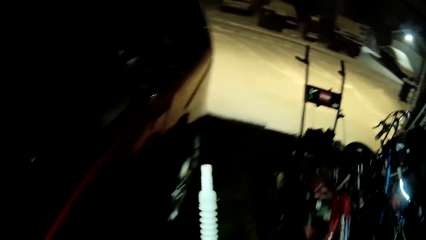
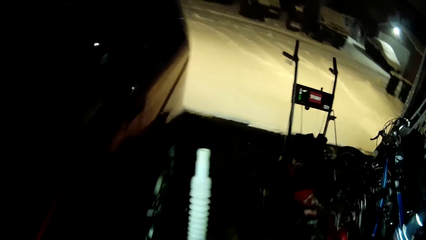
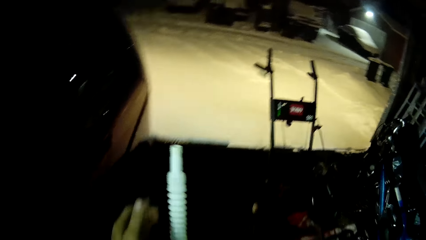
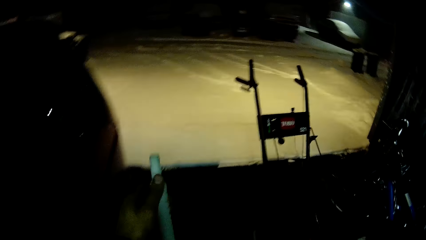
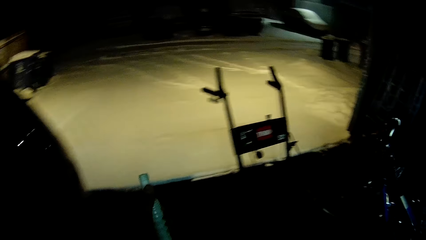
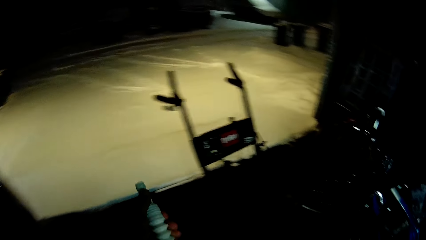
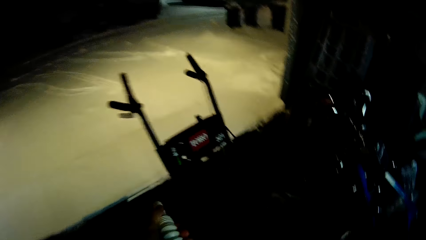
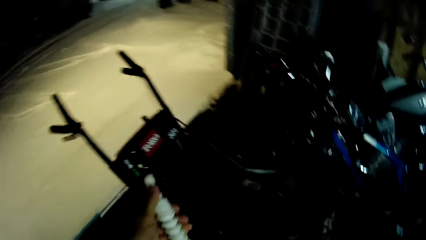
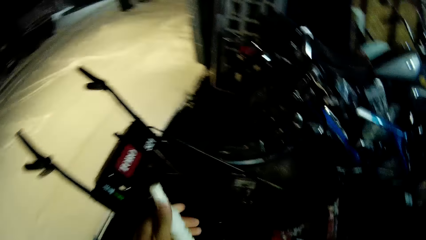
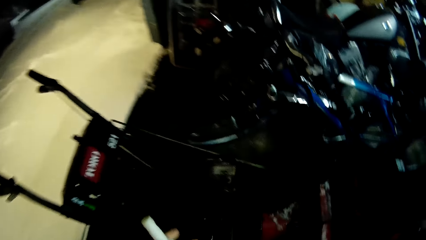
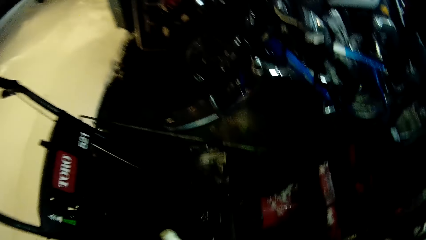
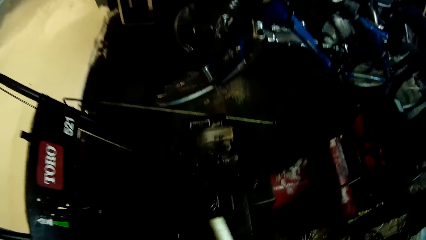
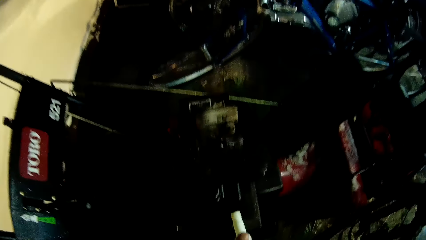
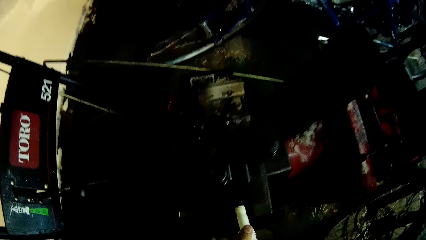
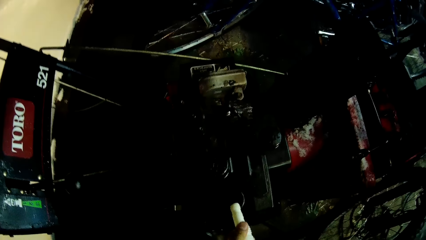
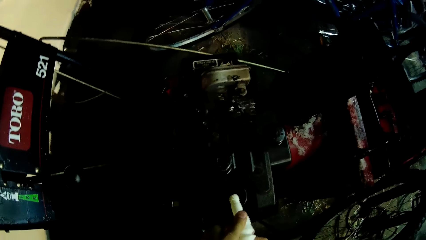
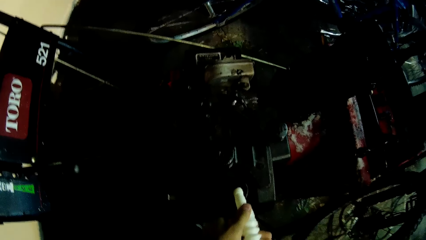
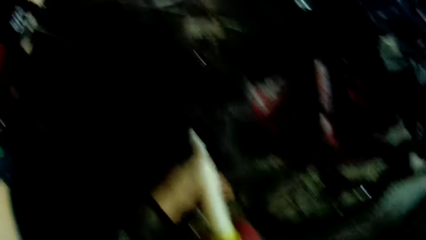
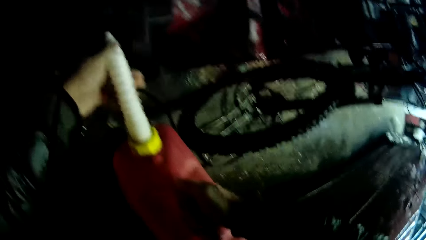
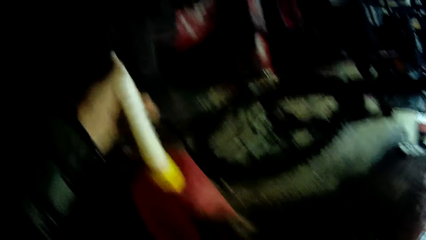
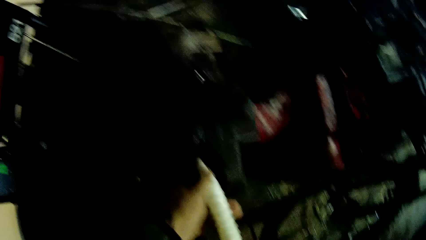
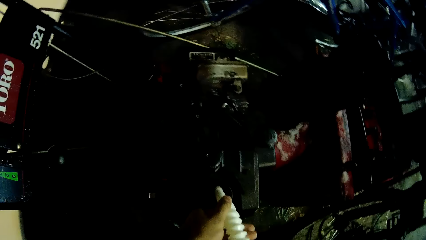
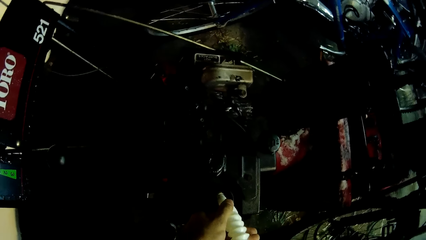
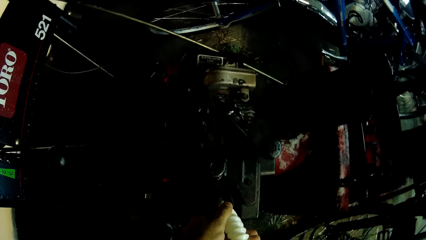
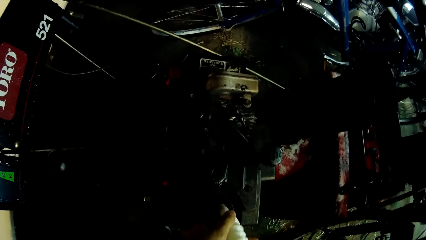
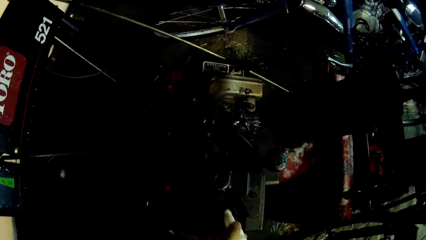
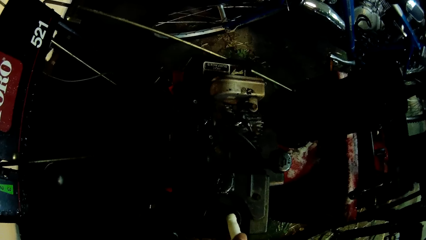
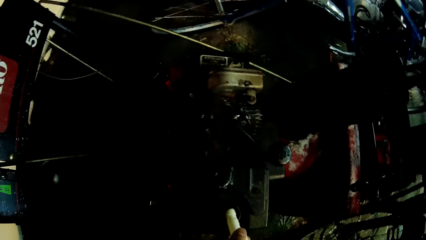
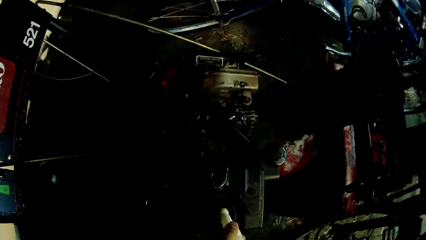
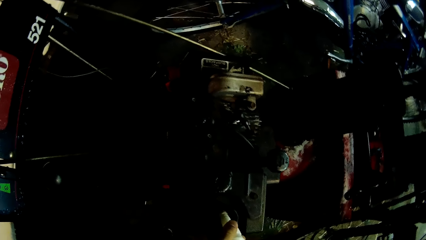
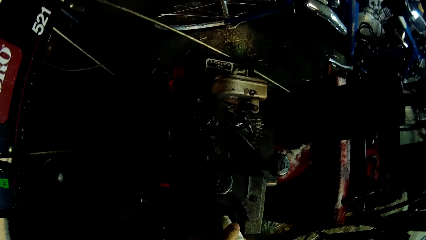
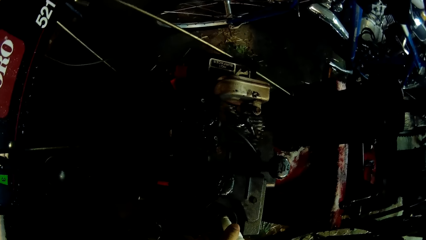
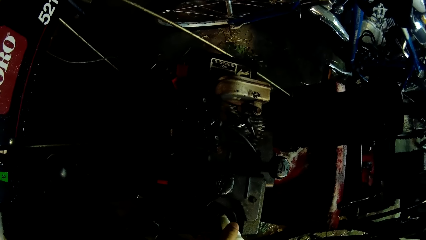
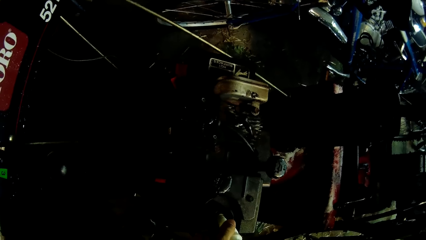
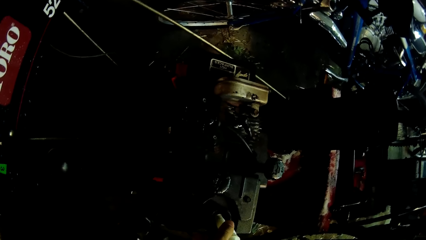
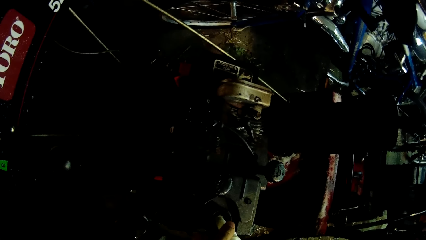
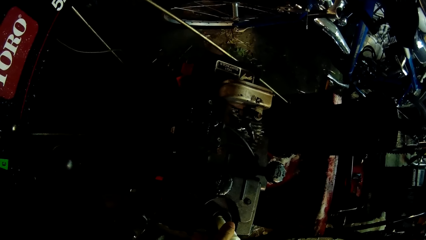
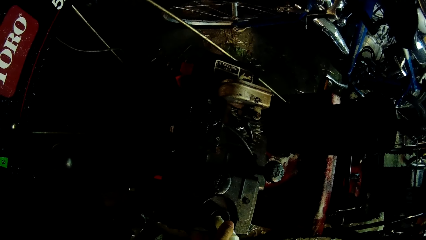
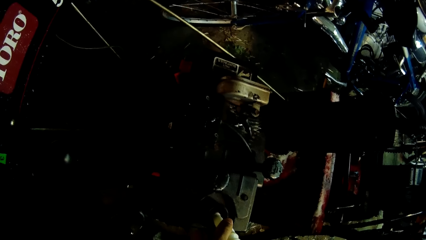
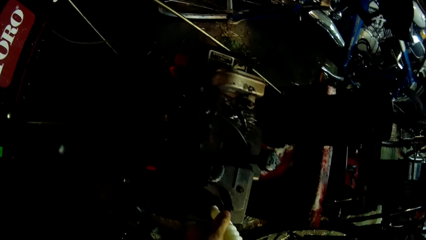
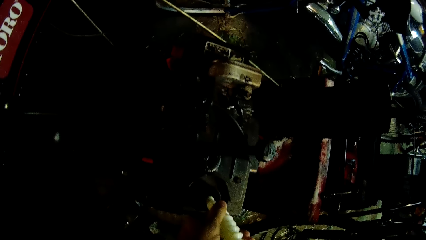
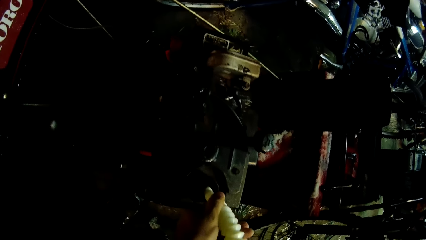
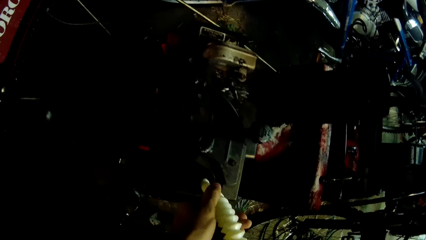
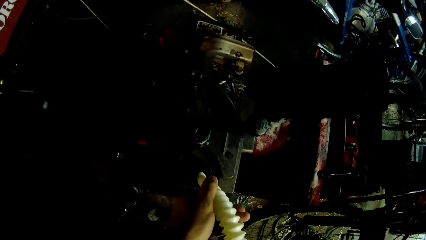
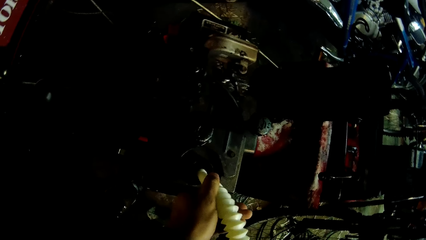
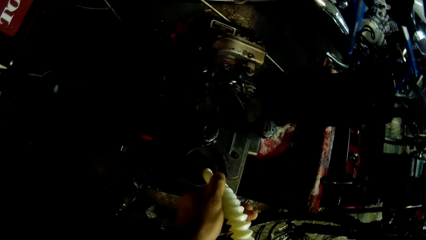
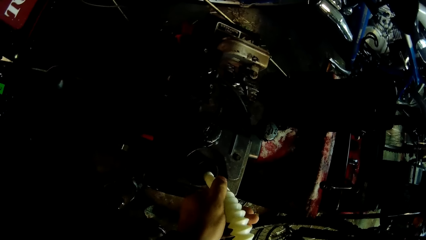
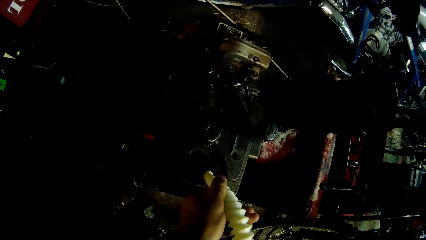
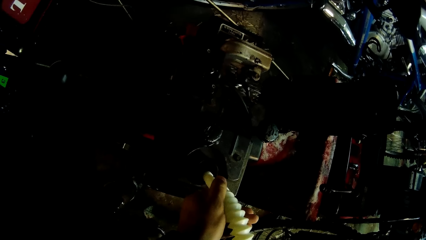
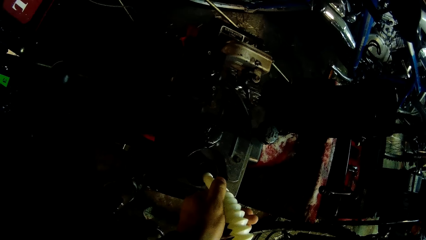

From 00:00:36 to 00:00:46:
The camera wearer stops on the snow mower. They pour the petrol into the snow remover machine tank.

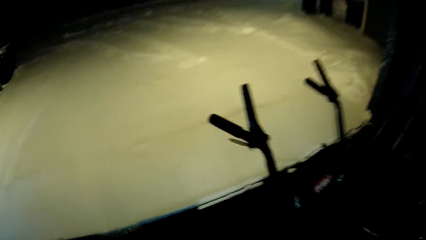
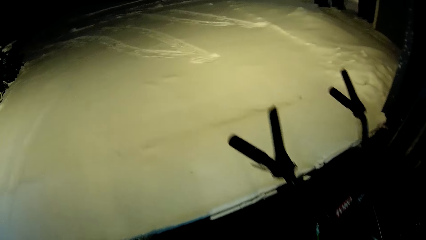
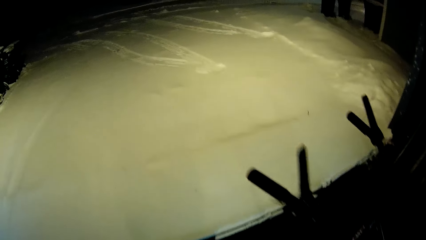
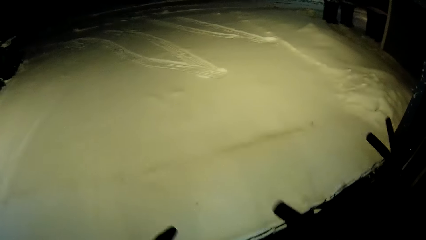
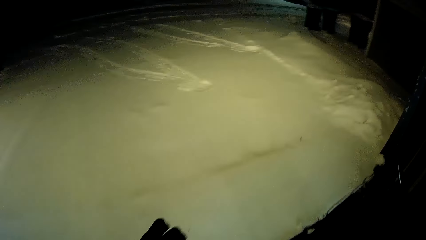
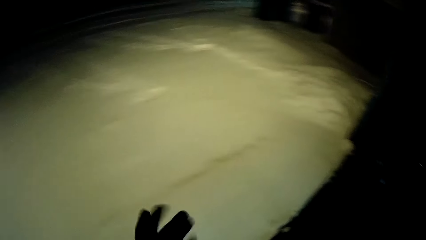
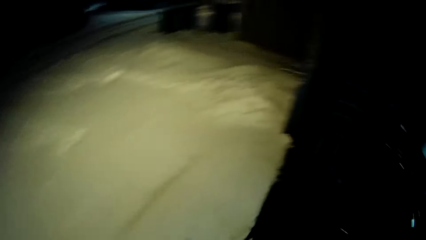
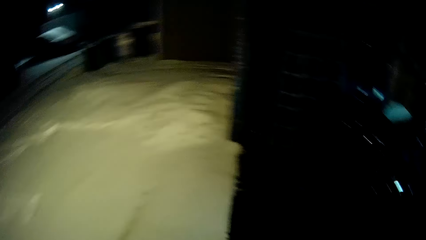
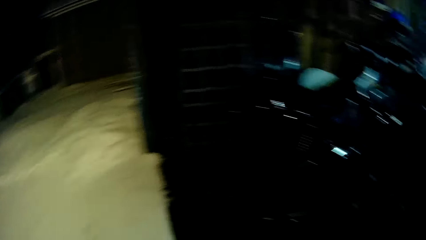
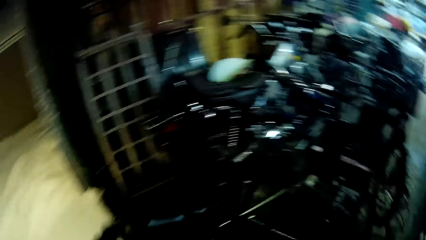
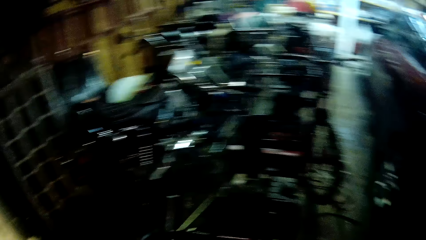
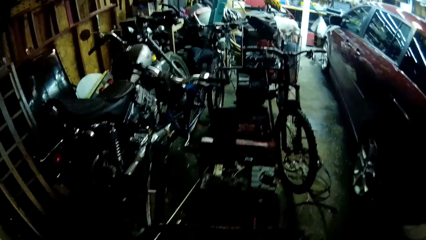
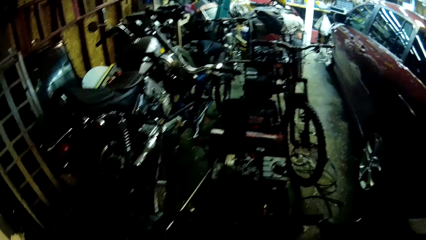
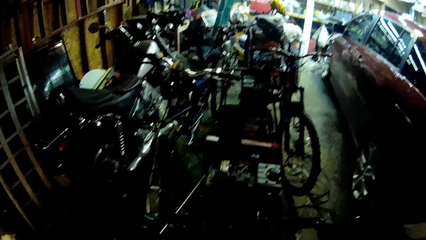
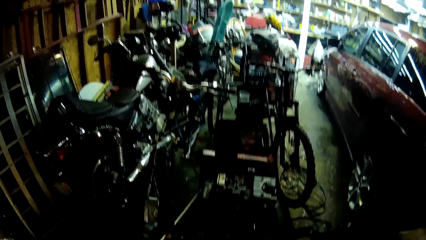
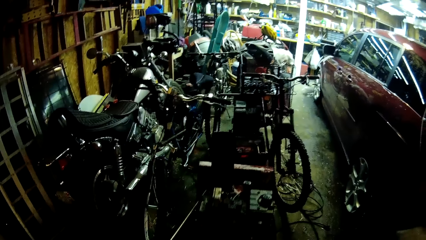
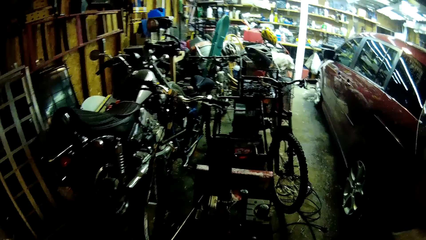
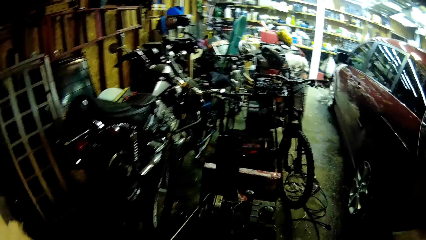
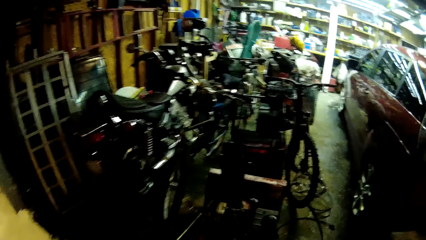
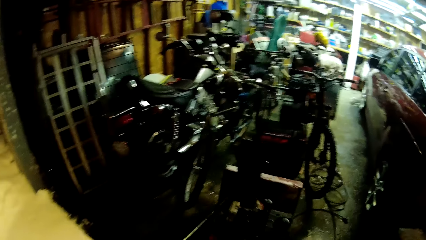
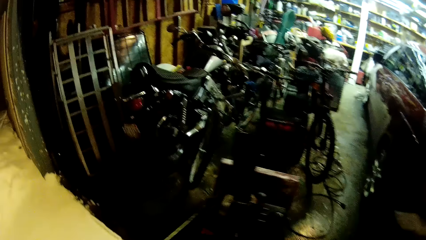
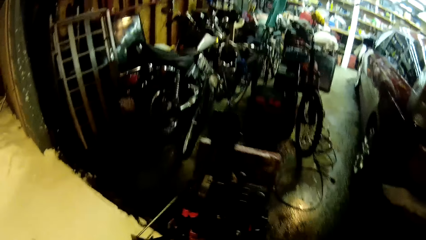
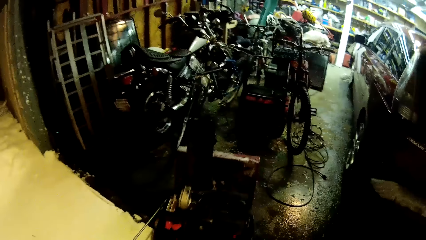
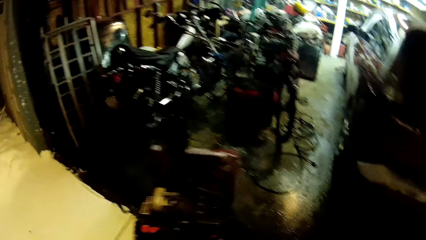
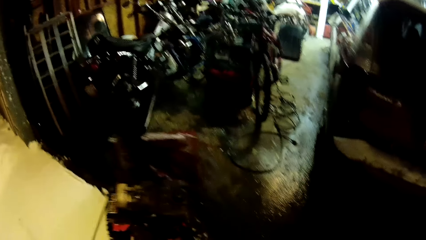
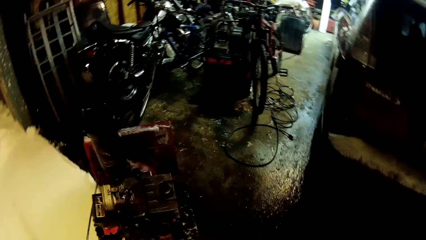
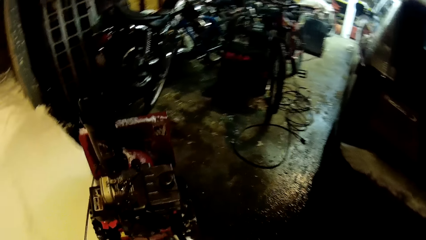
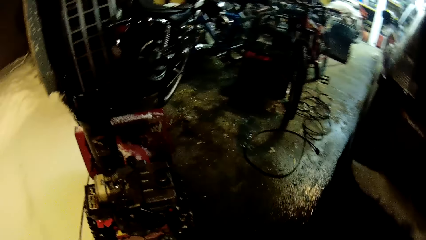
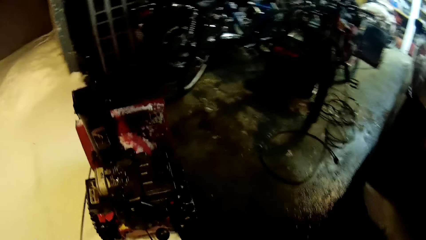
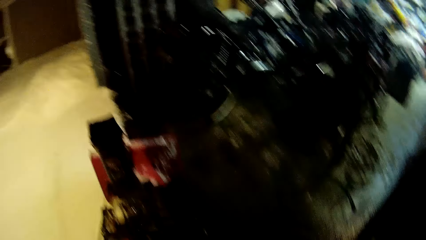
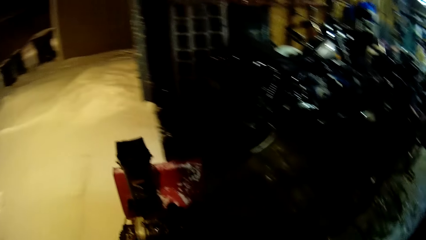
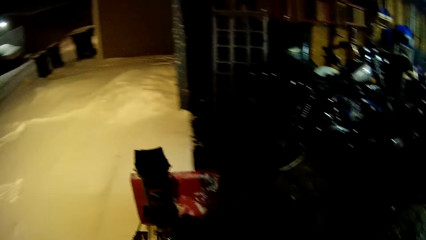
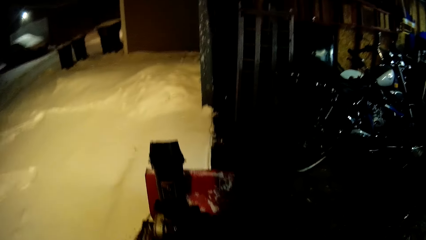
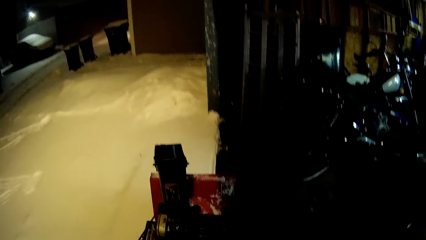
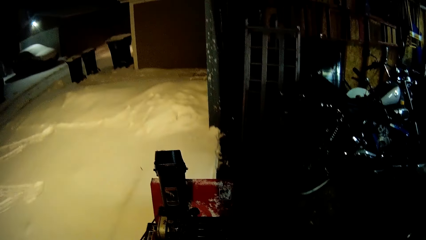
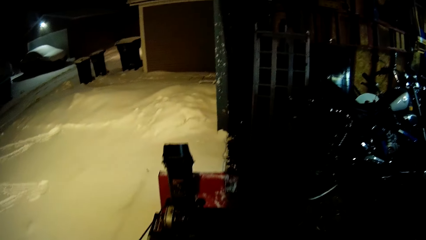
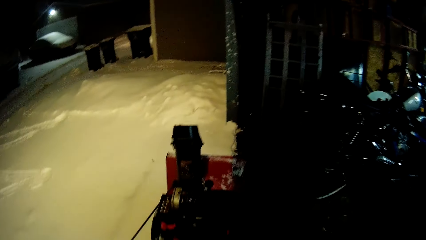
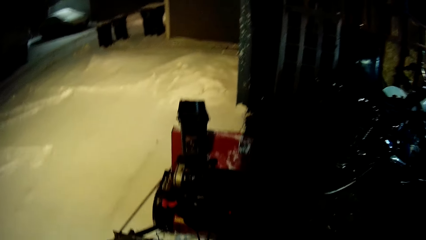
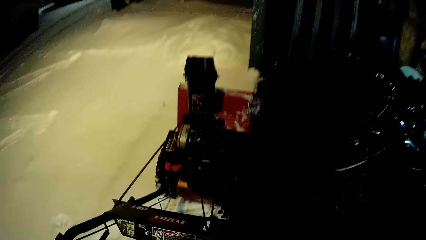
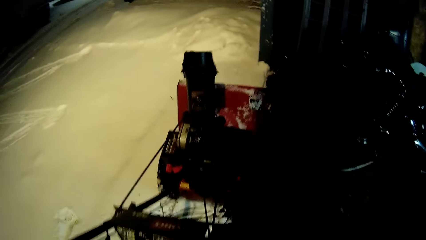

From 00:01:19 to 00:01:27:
The camera wearer stops on the snow blower. They turn the snow blower. They pull the snow remover machine out from the garage.
